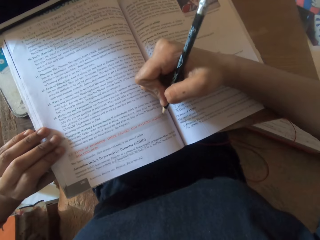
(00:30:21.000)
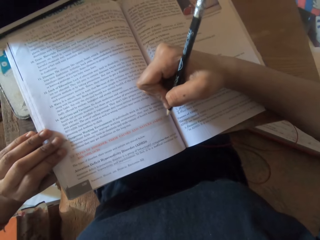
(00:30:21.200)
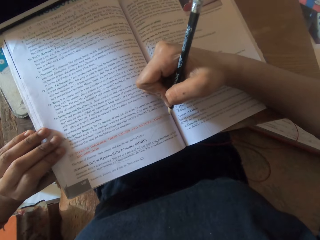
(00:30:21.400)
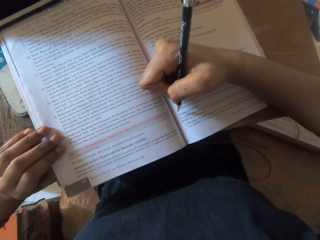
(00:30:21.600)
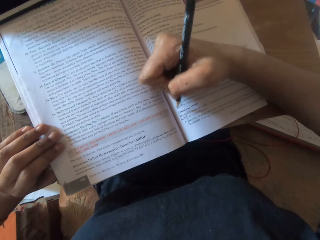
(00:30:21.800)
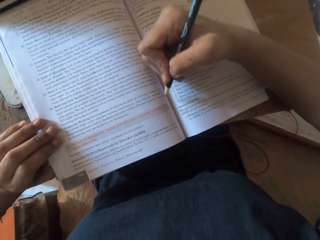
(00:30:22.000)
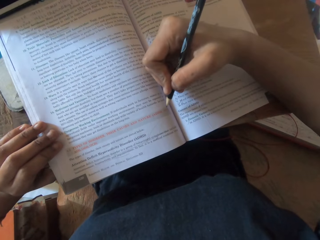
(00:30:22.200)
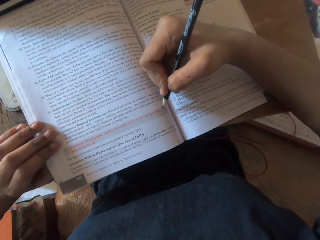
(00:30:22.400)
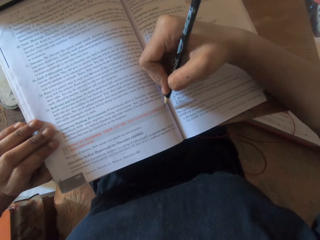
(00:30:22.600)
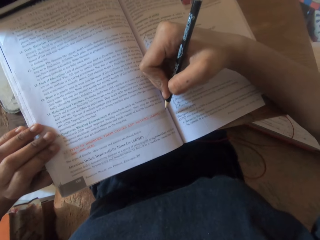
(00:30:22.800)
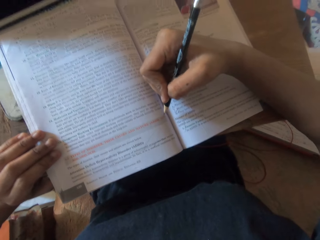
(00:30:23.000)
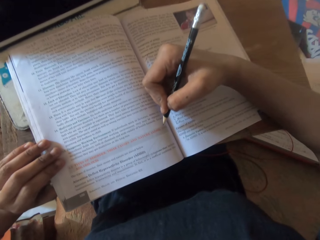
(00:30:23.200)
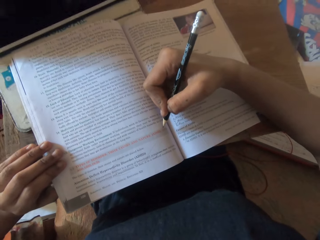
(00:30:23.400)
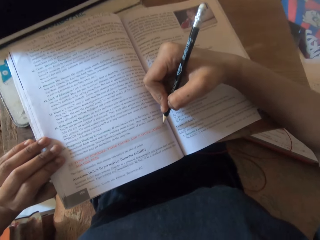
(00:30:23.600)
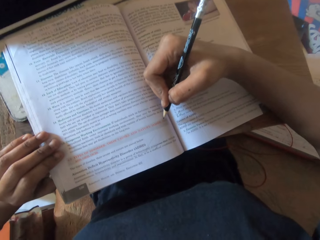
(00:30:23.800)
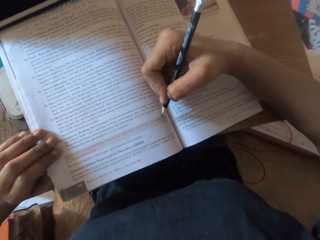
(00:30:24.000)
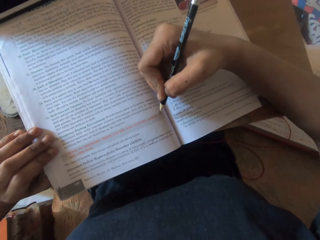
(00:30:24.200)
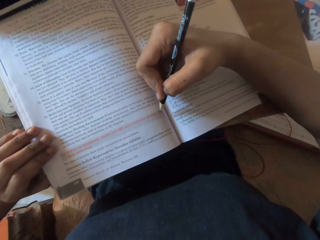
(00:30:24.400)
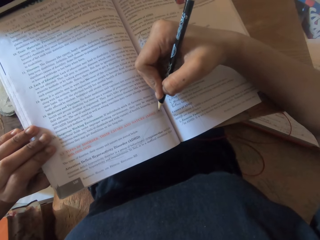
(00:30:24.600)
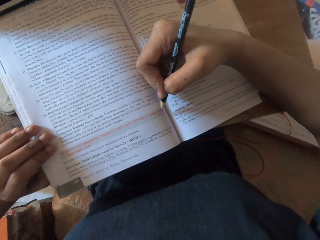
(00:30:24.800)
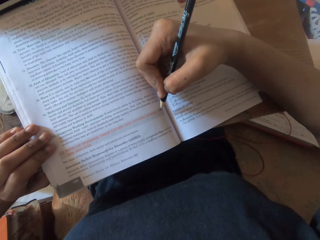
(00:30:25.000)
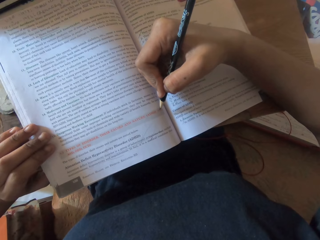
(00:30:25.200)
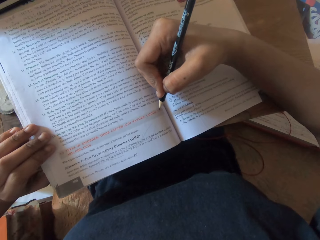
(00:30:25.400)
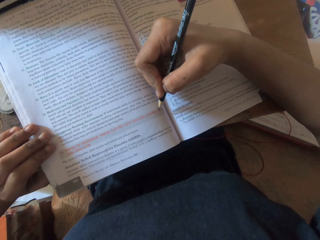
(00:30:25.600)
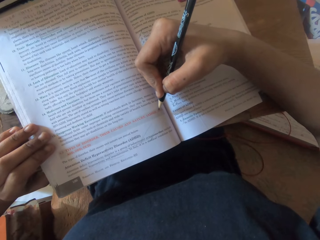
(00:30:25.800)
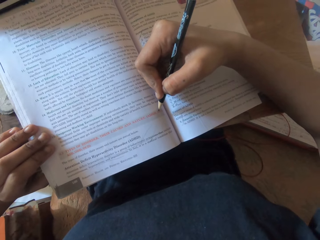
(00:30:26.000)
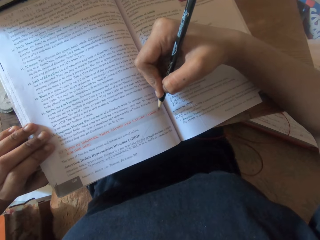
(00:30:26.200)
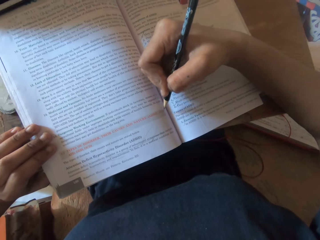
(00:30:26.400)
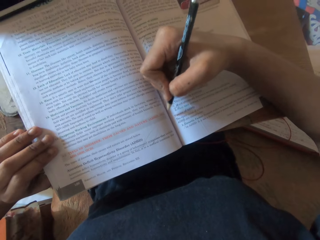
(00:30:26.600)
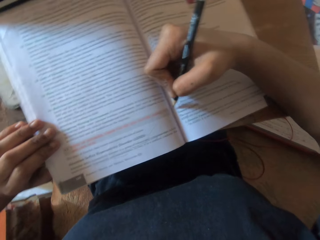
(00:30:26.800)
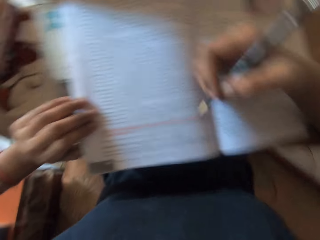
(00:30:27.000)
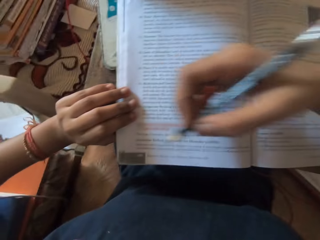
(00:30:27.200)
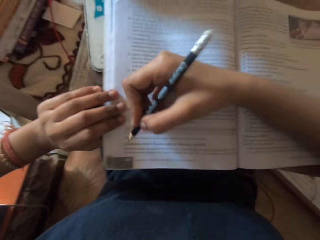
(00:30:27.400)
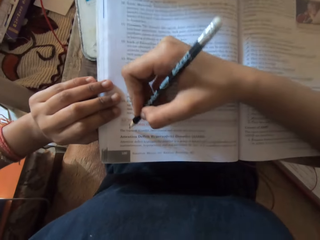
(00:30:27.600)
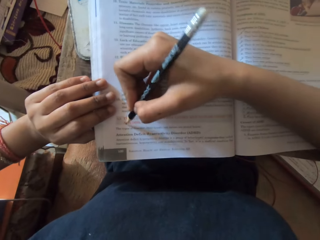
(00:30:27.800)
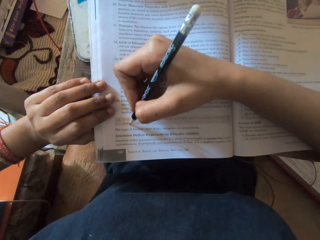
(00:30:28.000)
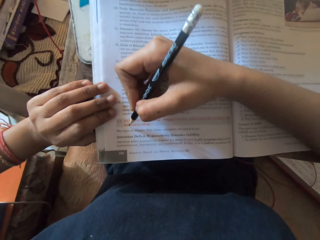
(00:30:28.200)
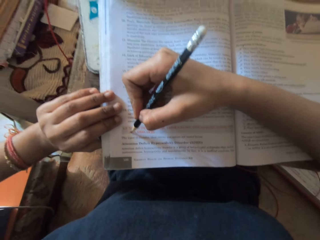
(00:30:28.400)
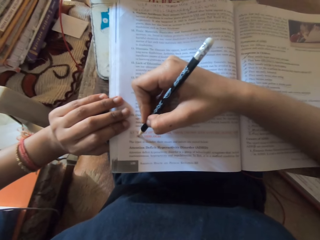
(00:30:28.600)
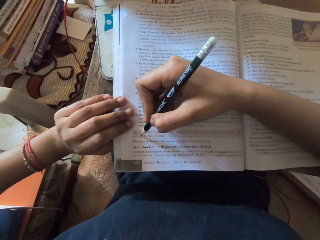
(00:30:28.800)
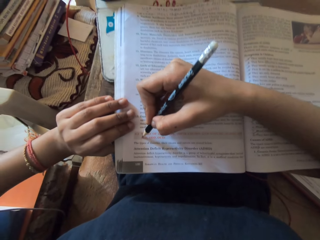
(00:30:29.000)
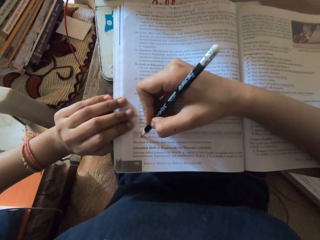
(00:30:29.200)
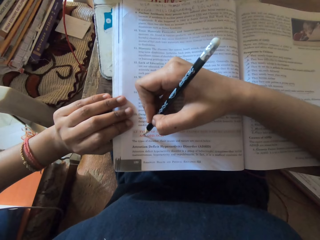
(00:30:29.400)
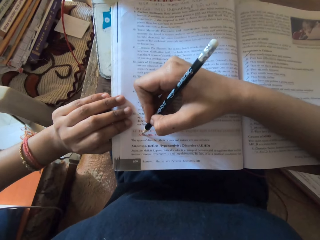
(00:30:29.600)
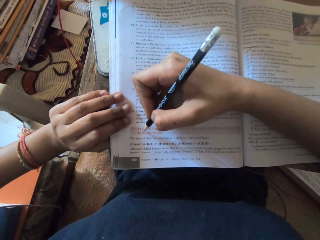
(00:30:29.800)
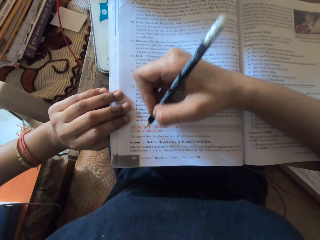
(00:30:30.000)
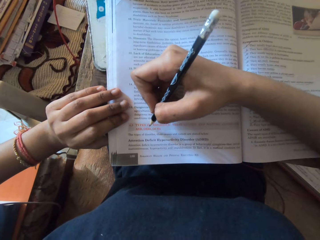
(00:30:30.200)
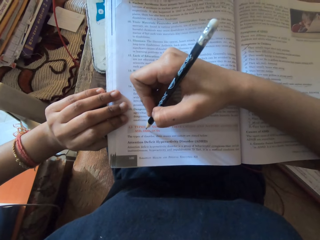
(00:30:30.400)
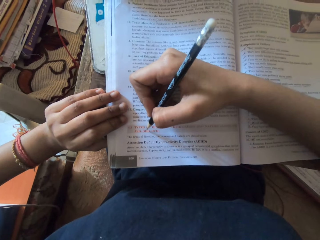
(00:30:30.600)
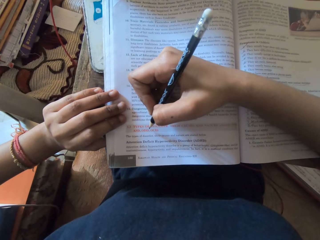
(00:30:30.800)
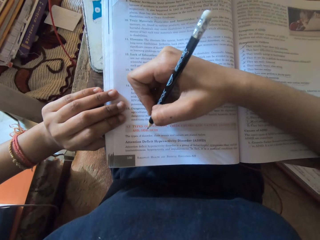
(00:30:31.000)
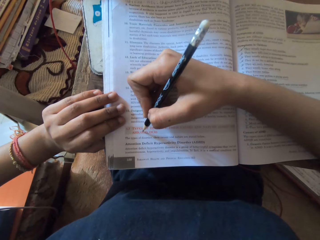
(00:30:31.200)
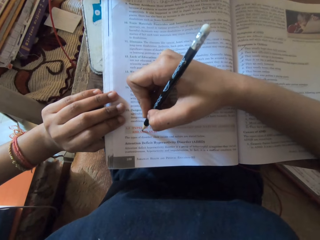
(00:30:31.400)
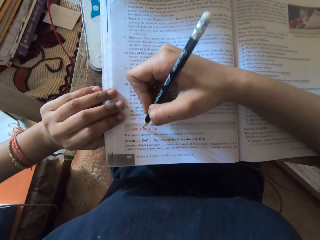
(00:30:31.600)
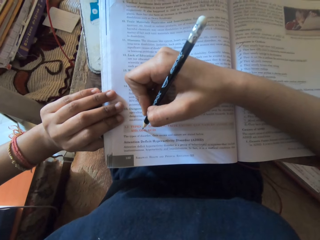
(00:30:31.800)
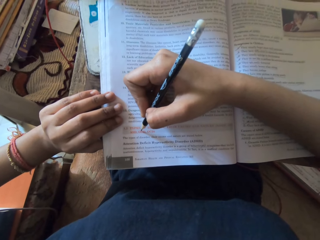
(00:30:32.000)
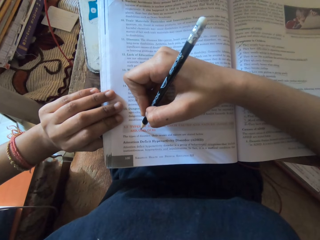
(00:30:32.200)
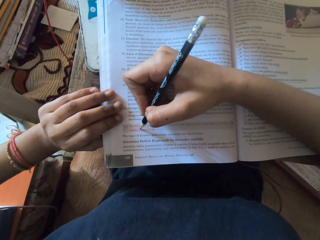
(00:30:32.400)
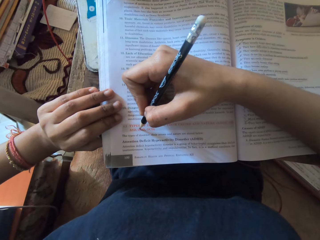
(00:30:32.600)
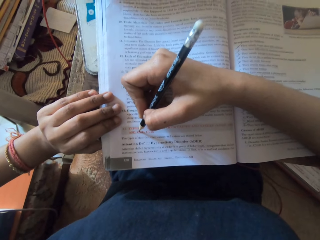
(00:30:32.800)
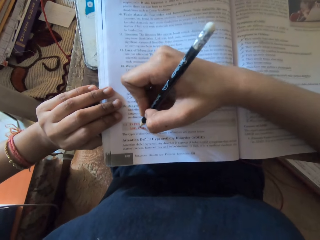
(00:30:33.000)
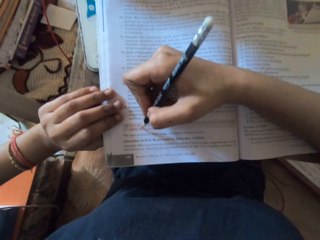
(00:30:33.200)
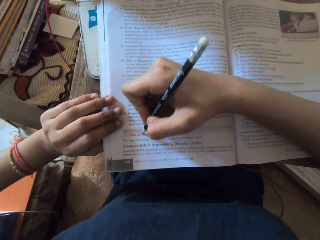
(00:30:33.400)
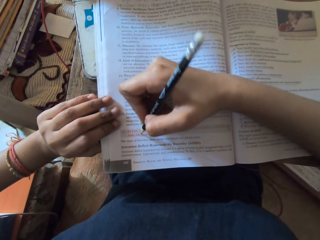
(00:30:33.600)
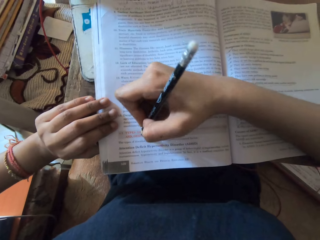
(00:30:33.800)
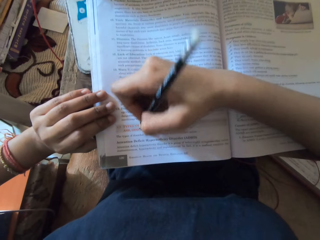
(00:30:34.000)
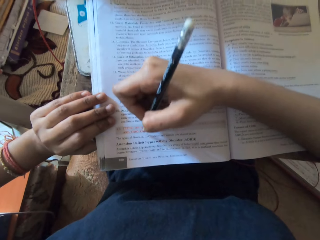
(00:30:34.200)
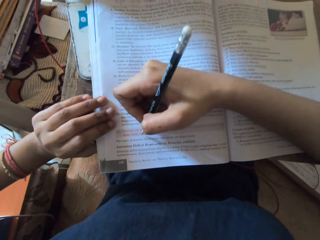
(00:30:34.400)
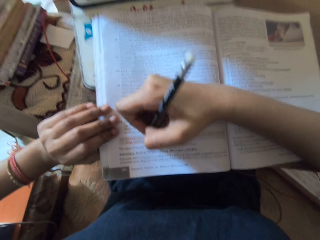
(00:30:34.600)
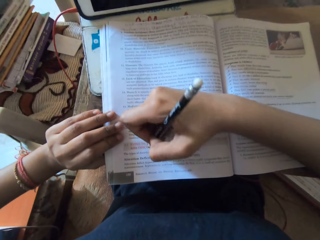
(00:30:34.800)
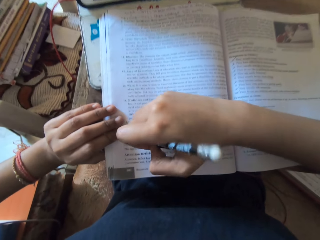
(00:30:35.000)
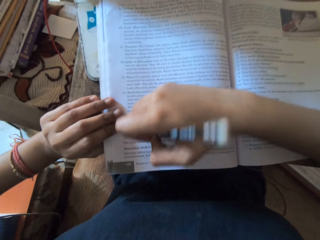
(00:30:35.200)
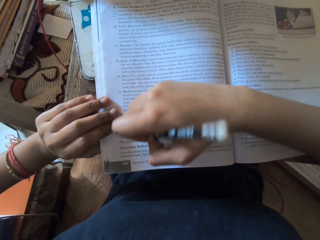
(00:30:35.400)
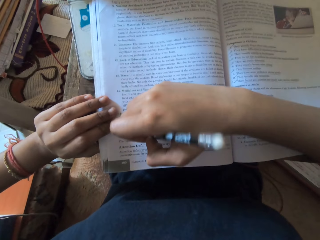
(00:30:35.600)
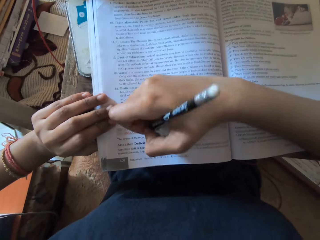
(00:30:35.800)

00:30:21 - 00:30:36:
The camera wearer points at the book on the table with the pencil in her right hand. She marks the book. She reads the book. She marks the book. She reads the book.

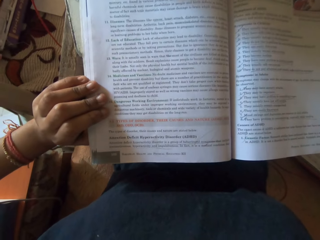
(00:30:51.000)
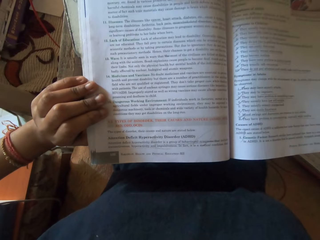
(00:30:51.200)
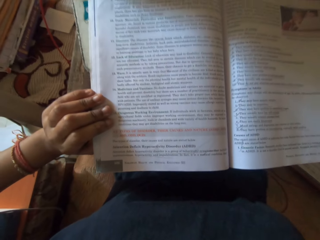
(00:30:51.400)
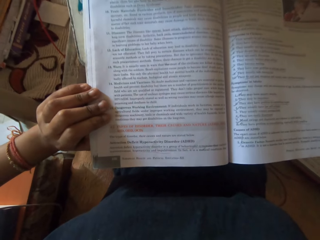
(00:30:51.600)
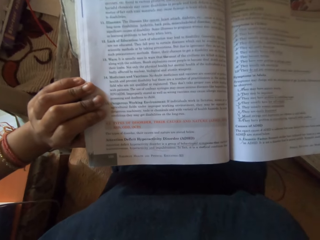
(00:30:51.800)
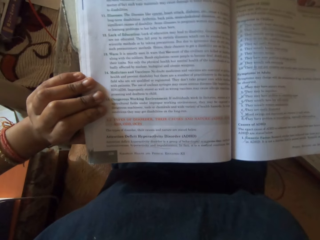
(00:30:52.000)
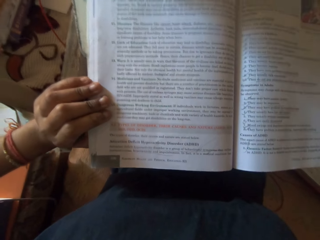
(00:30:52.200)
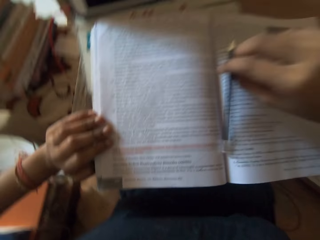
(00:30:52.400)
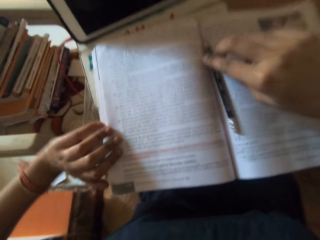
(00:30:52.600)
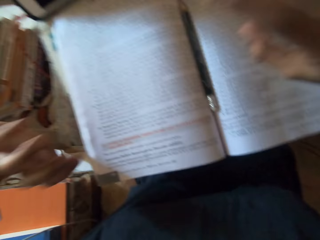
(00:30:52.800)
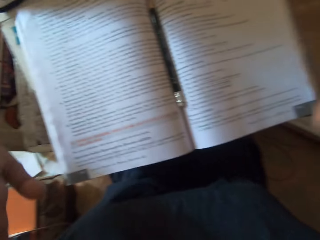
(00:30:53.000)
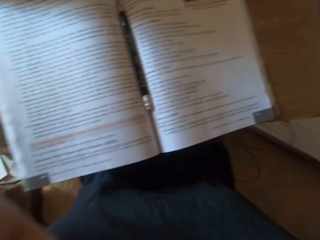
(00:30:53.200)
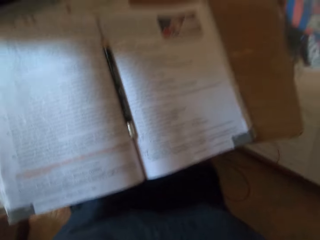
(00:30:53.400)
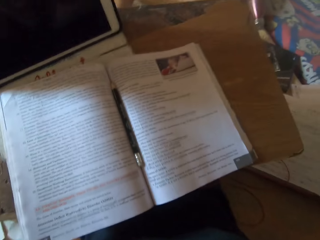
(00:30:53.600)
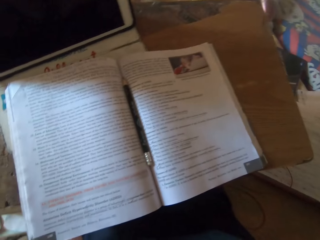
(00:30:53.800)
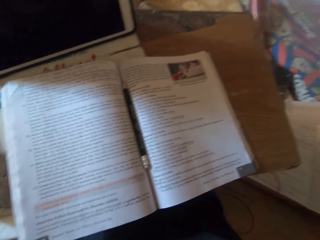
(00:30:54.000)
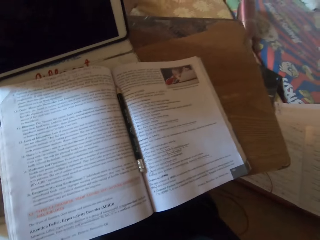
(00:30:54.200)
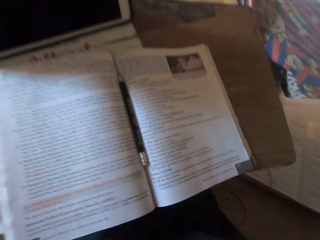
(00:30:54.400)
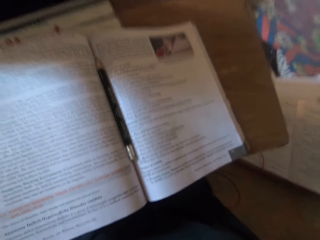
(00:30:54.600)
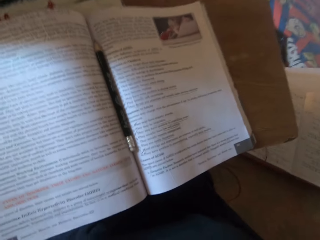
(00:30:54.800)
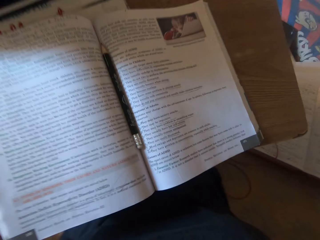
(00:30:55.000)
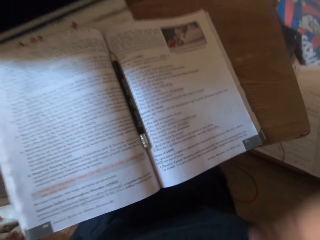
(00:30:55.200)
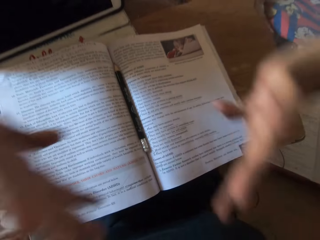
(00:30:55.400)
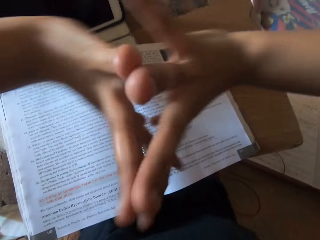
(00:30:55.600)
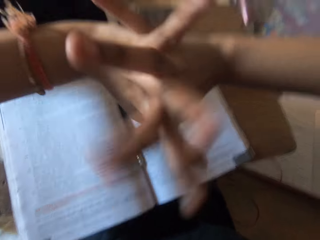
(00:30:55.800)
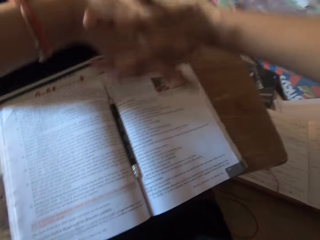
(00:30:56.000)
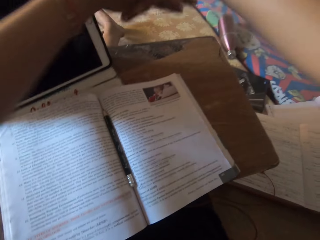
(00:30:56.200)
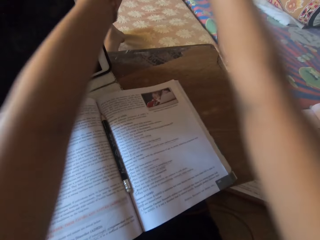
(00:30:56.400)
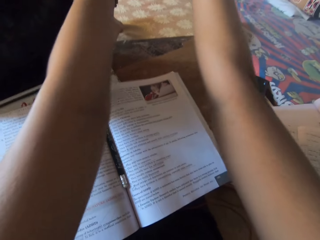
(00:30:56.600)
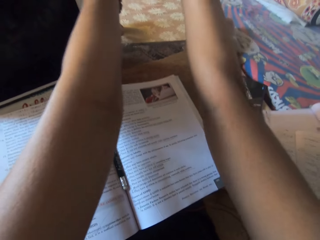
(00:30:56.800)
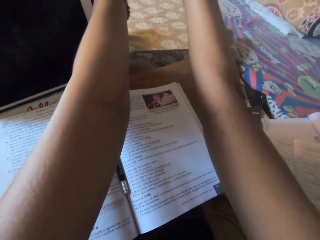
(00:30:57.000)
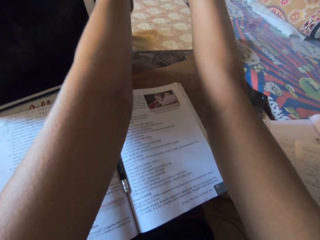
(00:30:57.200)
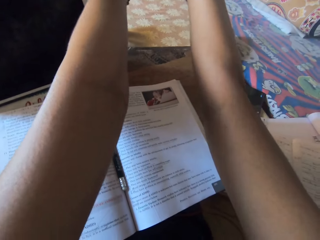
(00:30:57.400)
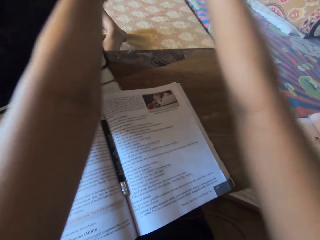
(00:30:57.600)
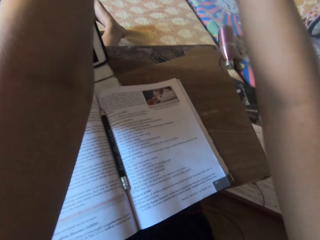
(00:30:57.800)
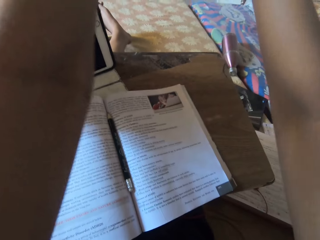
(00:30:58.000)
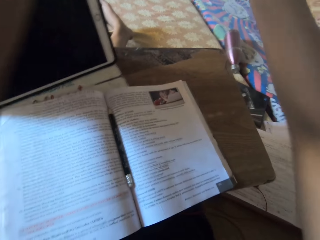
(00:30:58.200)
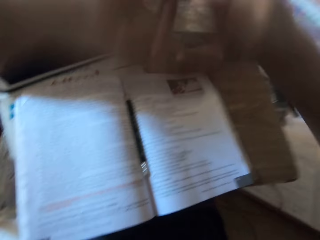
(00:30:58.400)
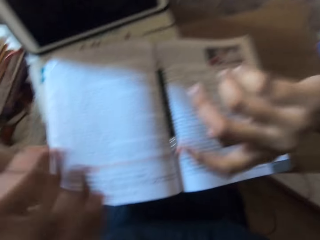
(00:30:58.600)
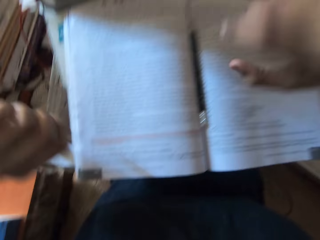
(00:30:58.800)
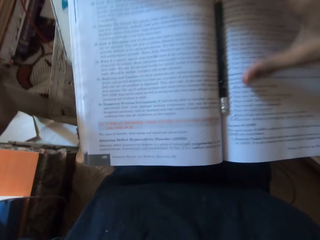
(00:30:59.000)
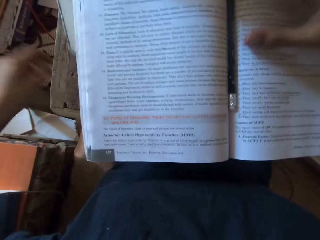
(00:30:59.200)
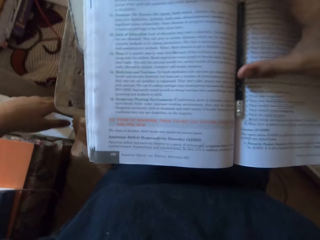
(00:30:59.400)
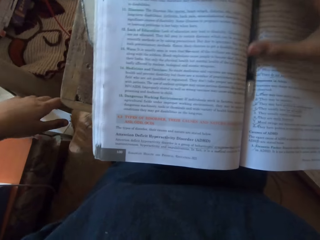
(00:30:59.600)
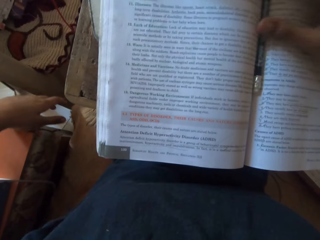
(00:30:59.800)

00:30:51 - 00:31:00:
The camera wearer places the pencil in her right hand on the book on the table. She reads the book. She stretches her hands.
